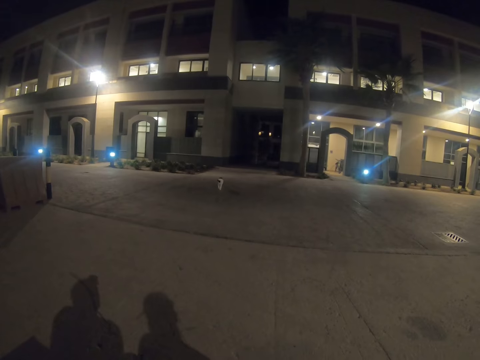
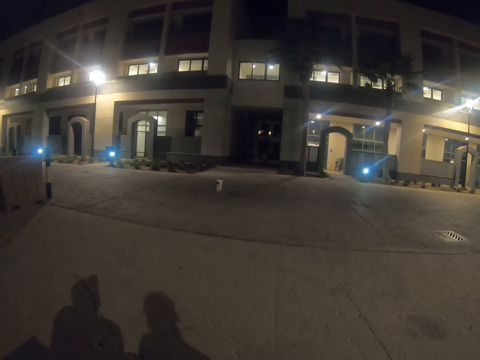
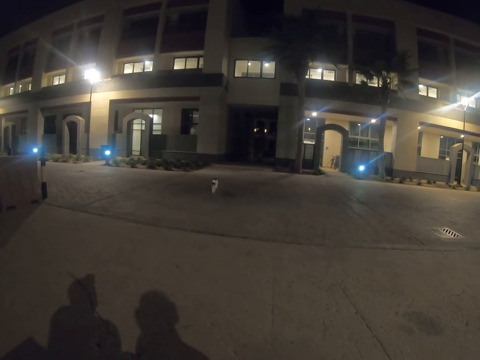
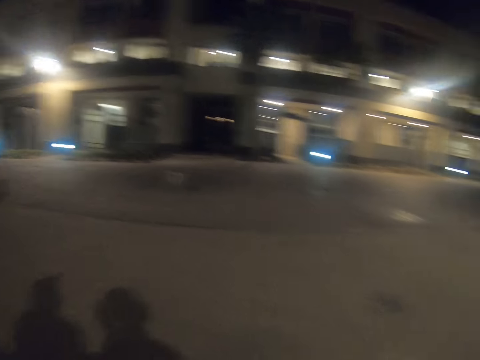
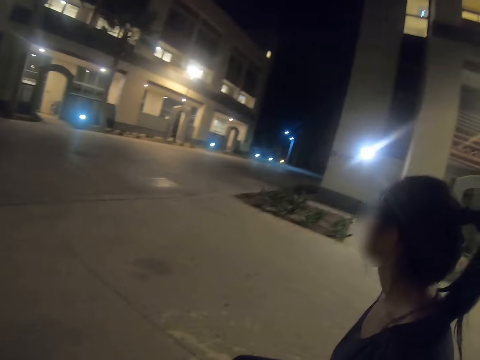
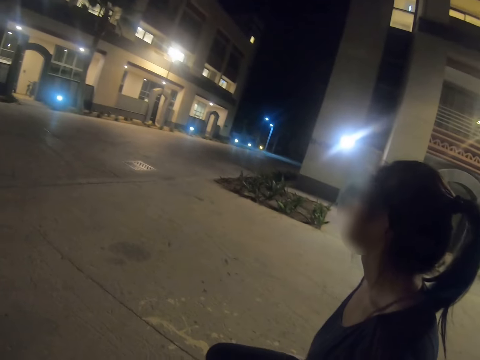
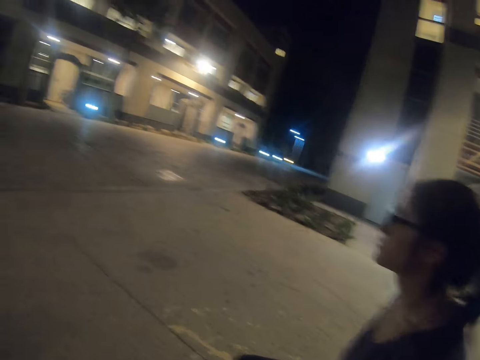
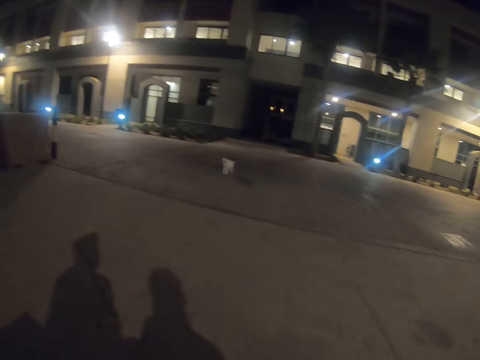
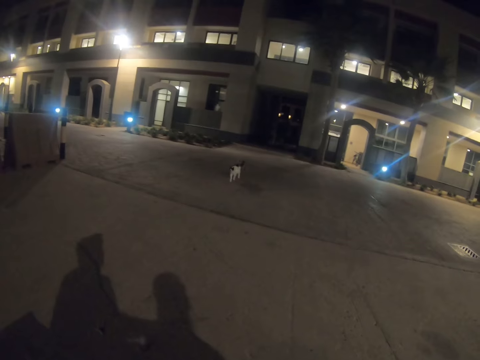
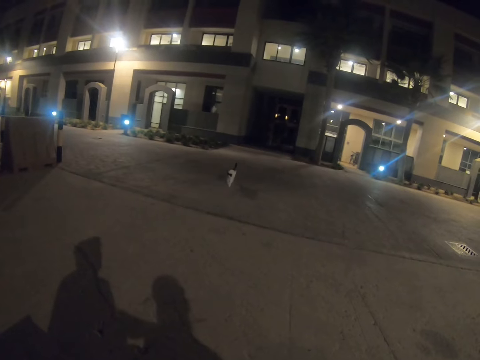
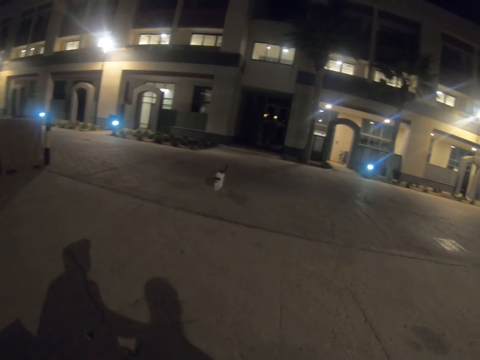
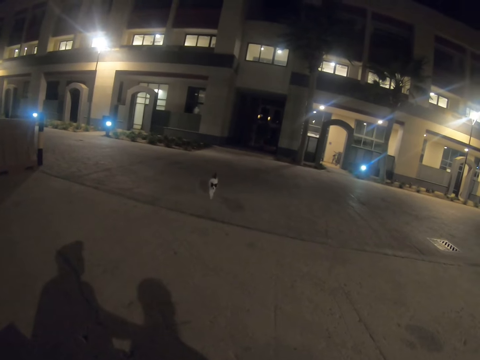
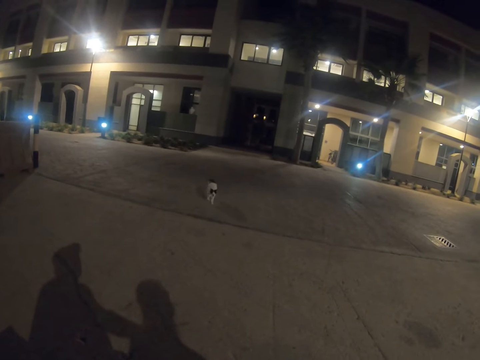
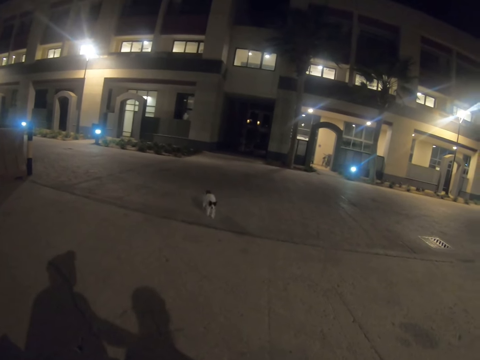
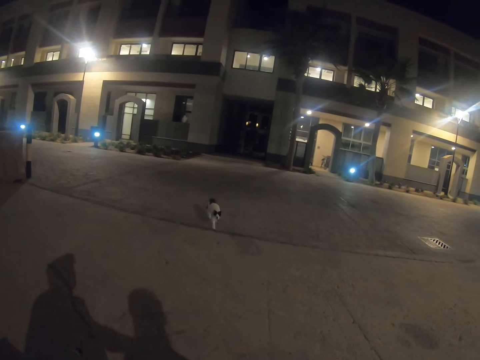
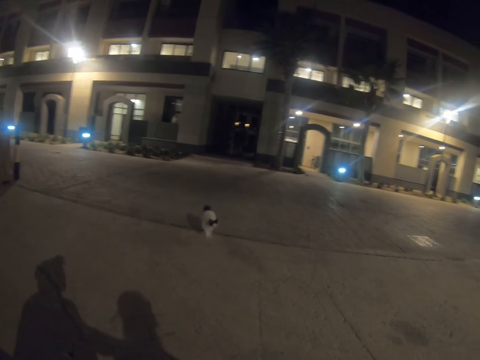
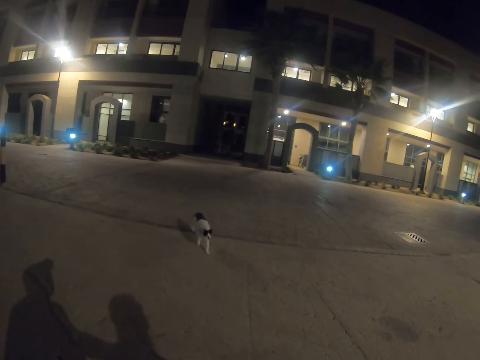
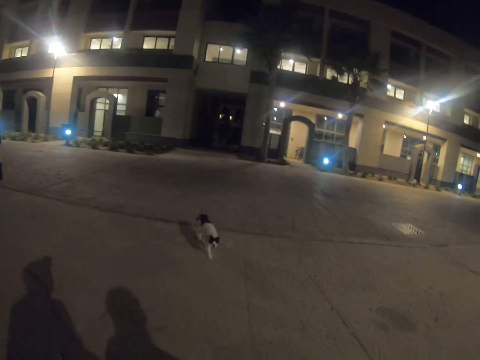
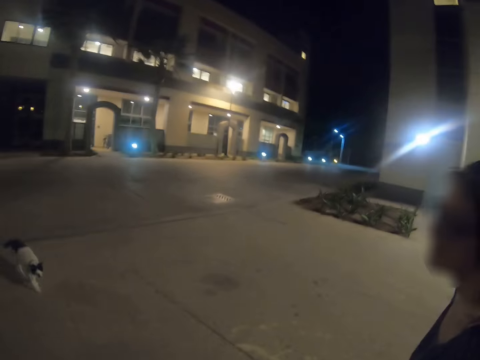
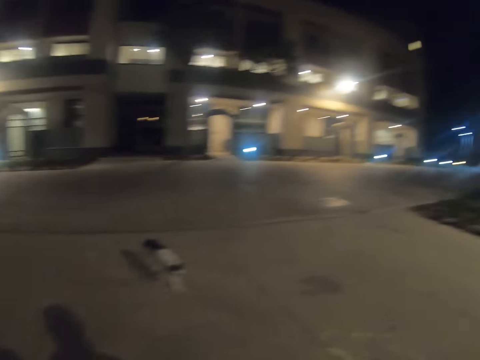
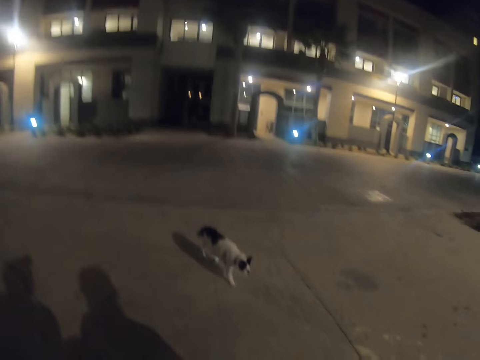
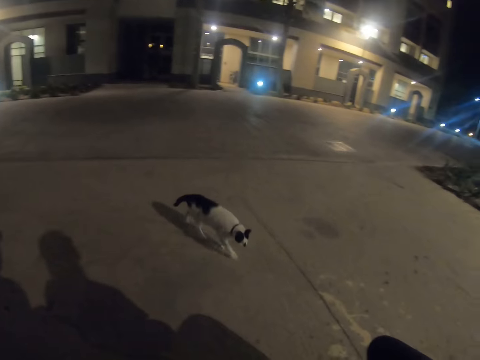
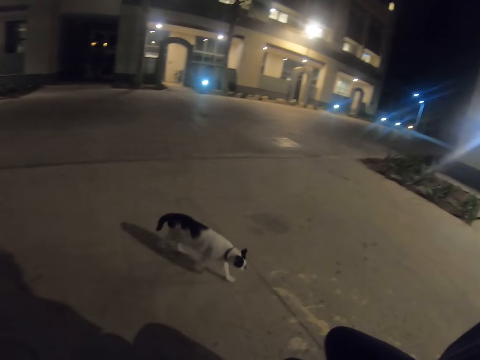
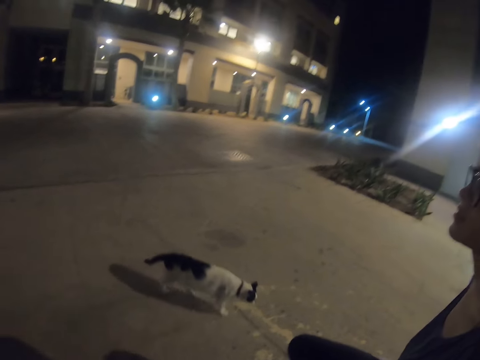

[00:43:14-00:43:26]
A pedestrian sits on a bench along the street. The camera wearer sits on the bench along the street. The pedestrian sits on the bench along the street. The camera wearer sits on the bench along the street.

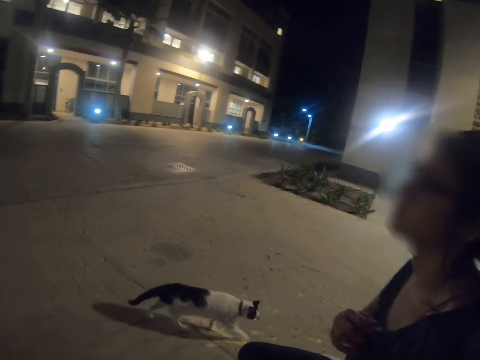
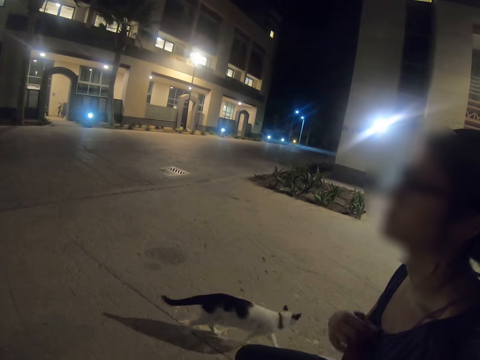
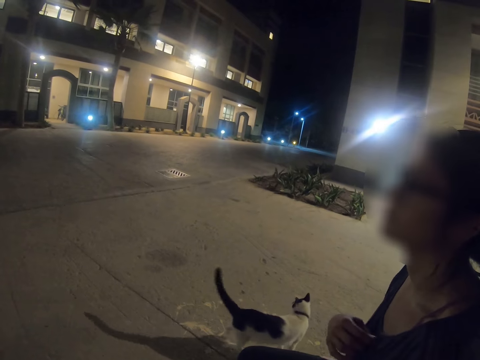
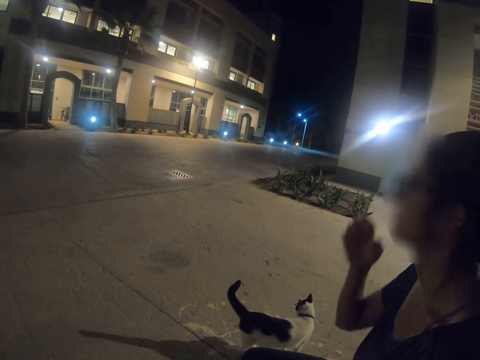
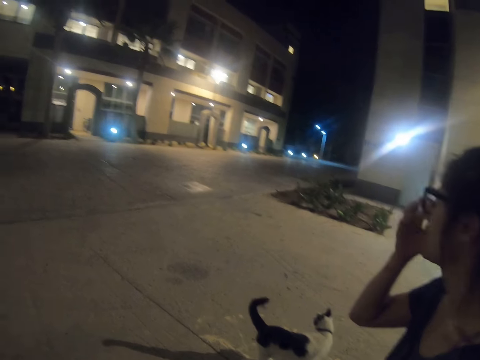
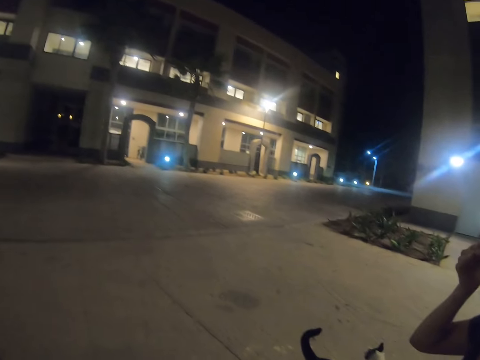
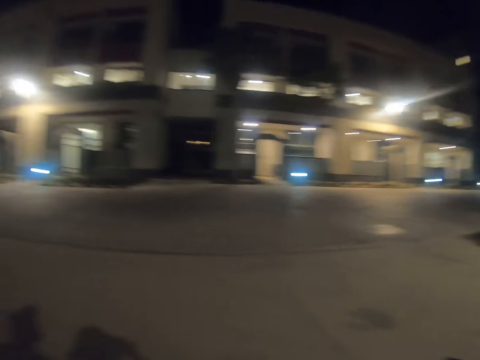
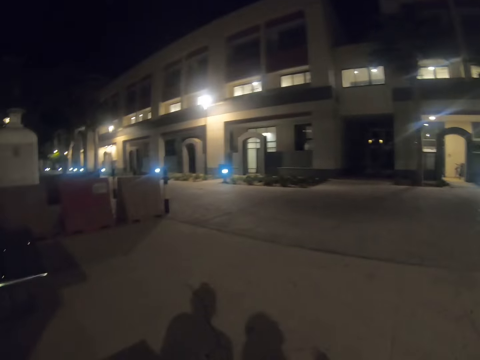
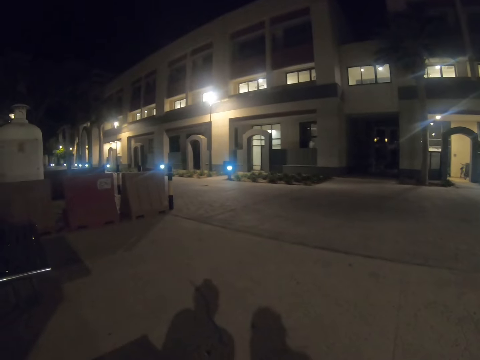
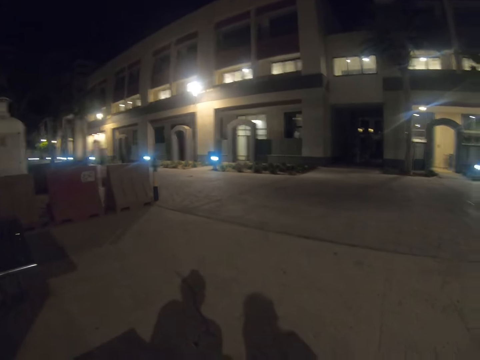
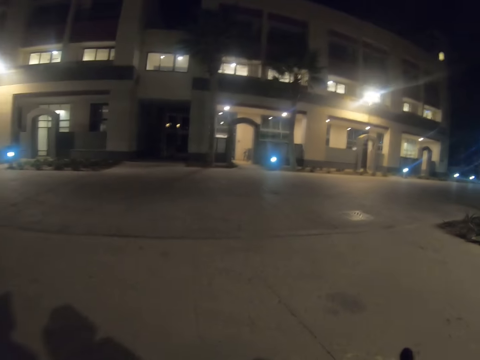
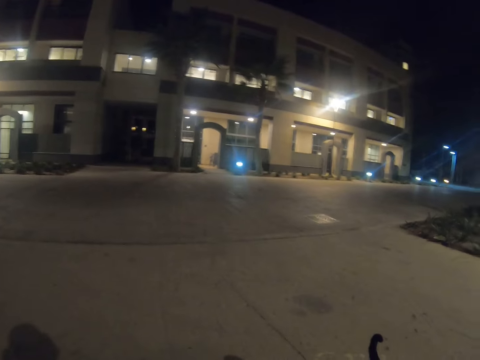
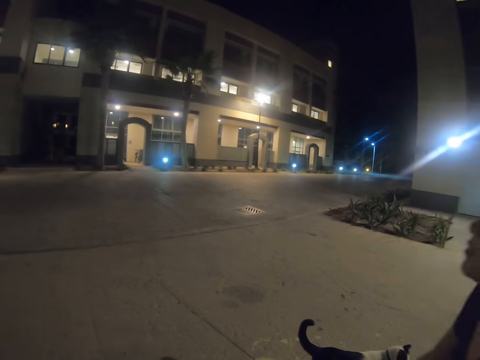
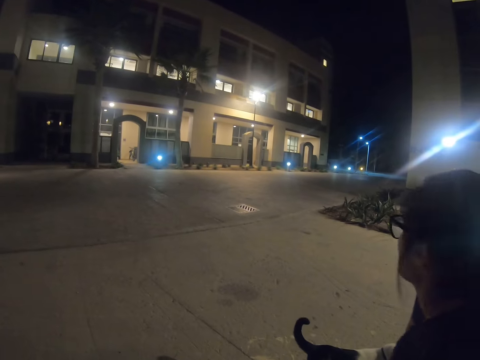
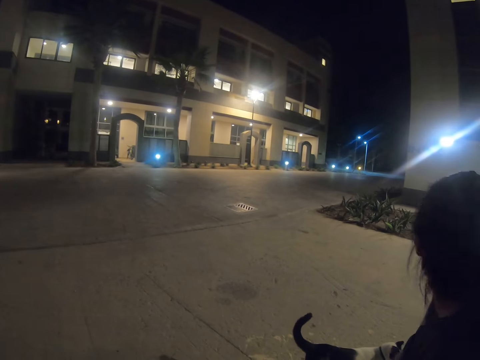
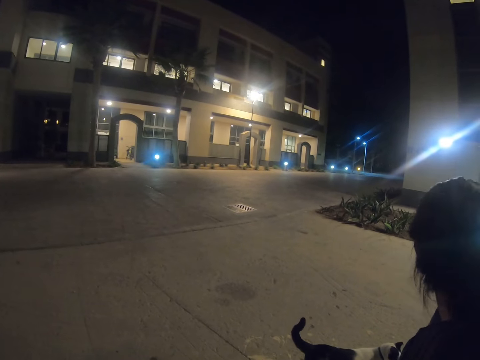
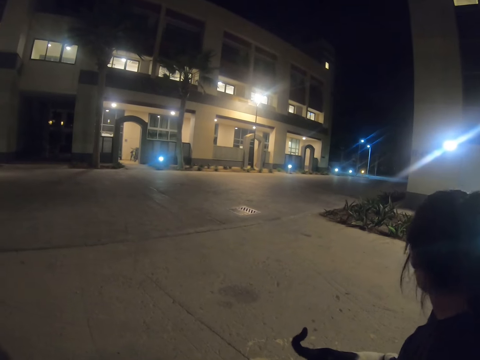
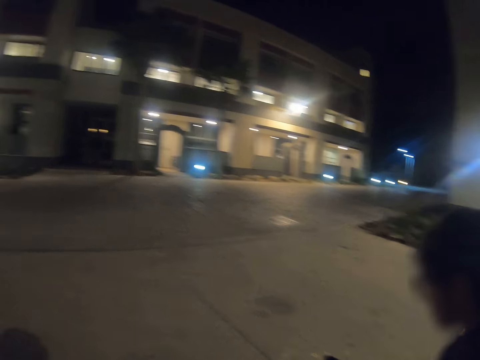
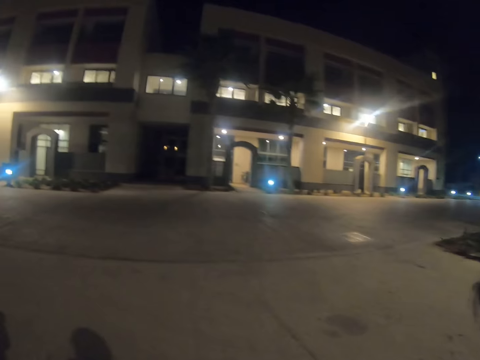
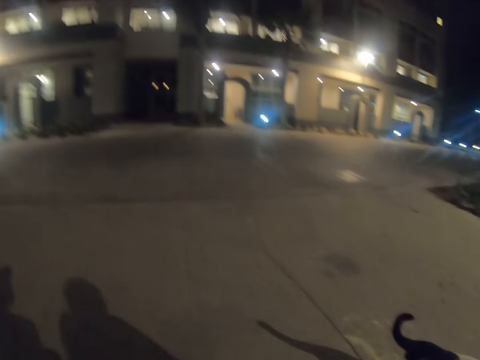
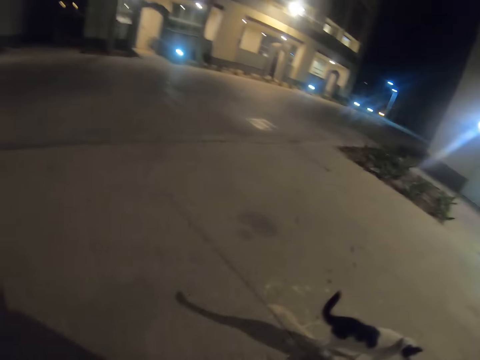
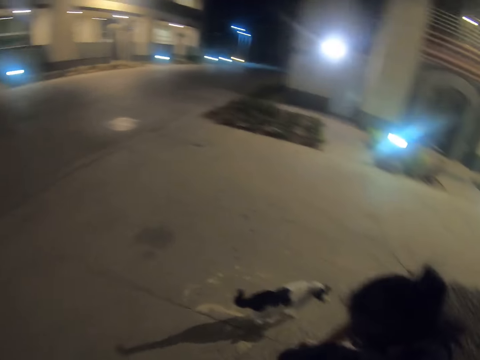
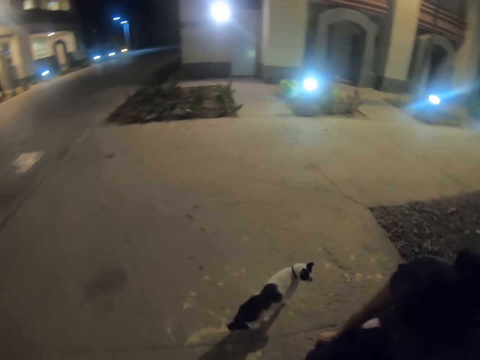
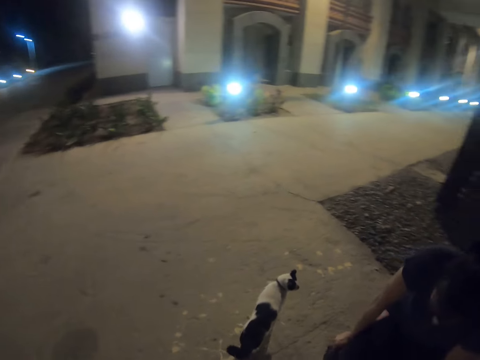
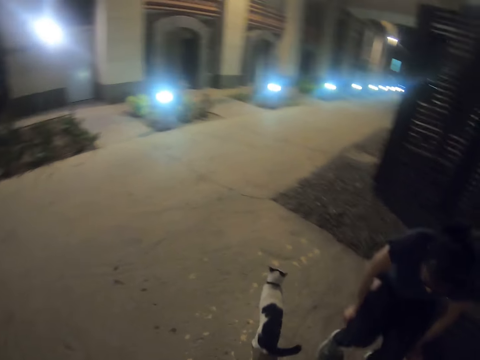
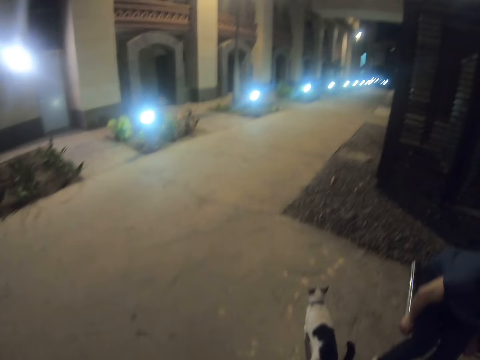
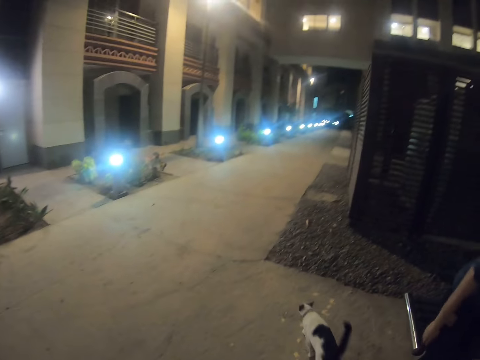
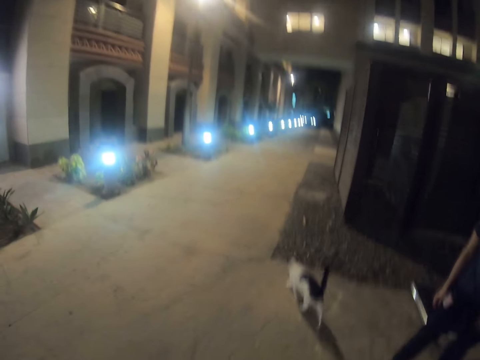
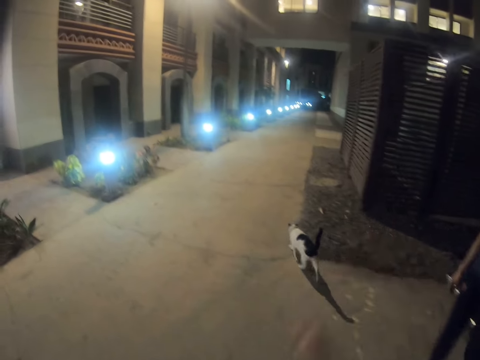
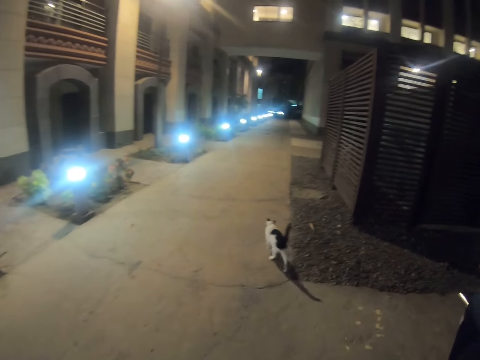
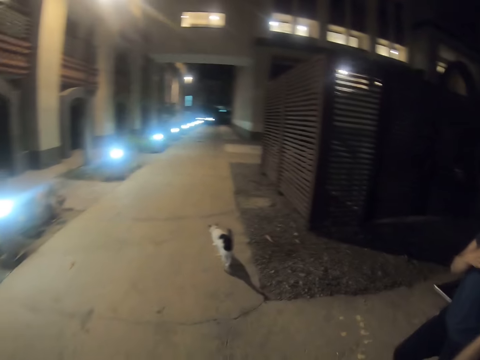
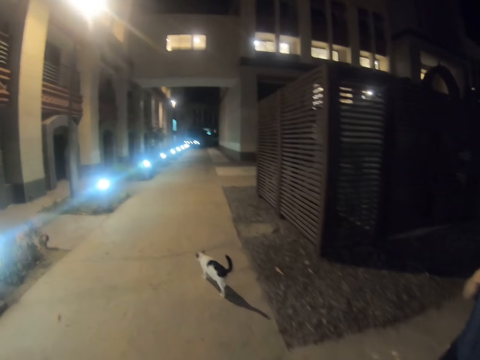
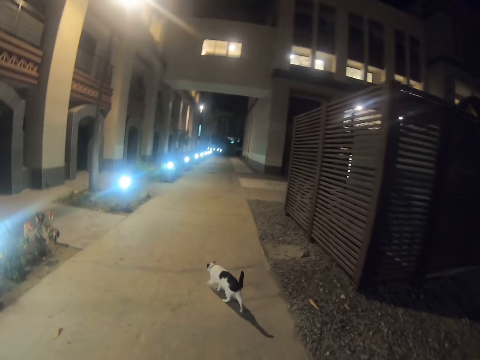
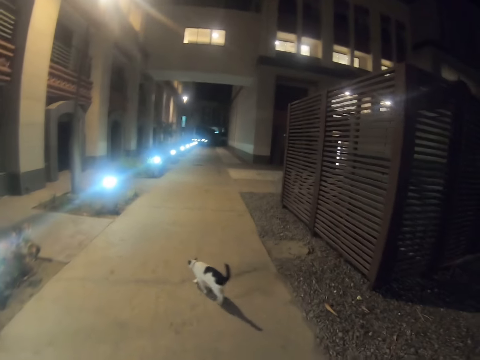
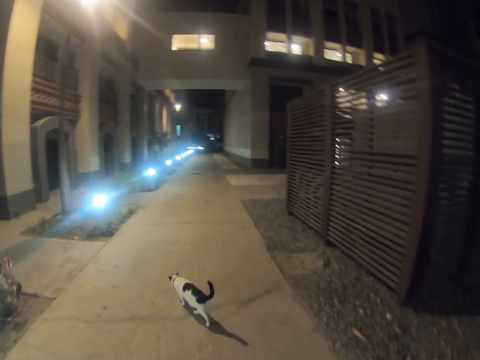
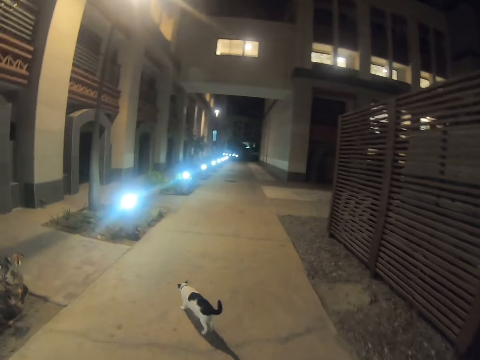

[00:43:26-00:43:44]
A pedestrian sits on a bench along the street and touches glasses with the right hand. The camera wearer looks around the street. They sit on the bench along the street. The pedestrian sits on the bench along the street. The camera wearer sits on the bench along the street. They stand up. The pedestrian bends. The camera wearer walks in the street. The pedestrian stands up from the bench along the street. The camera wearer points forwards with the right hand. They walk on the street.
